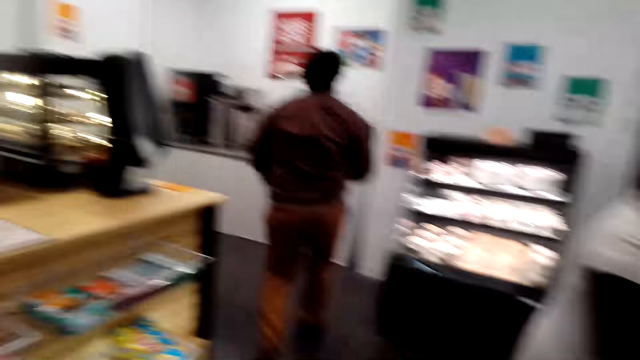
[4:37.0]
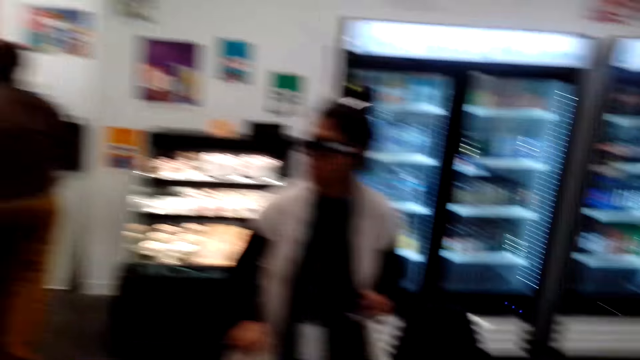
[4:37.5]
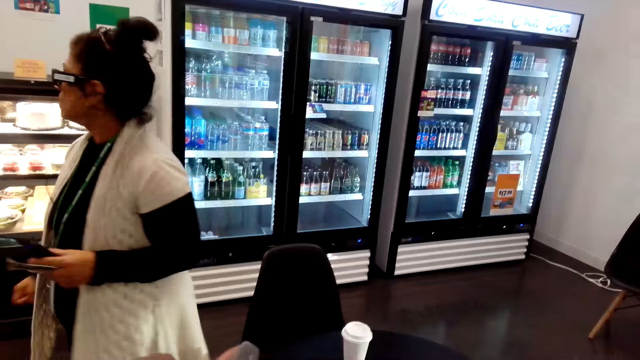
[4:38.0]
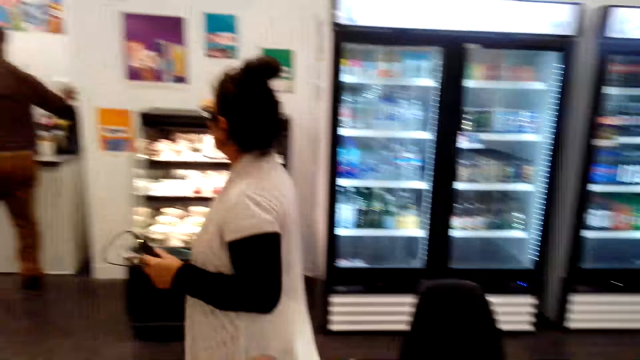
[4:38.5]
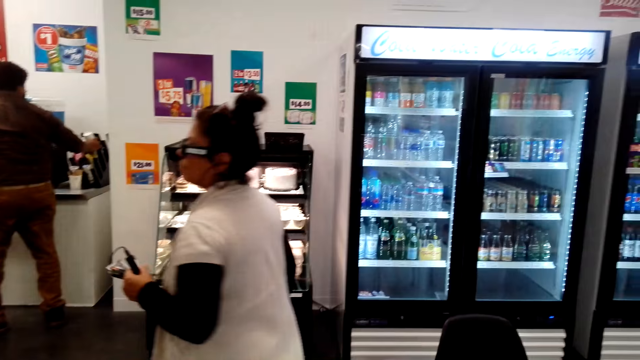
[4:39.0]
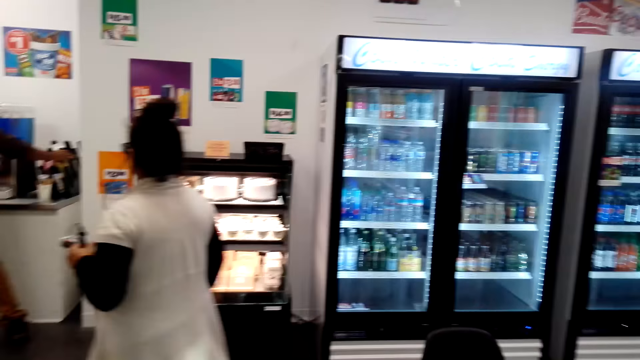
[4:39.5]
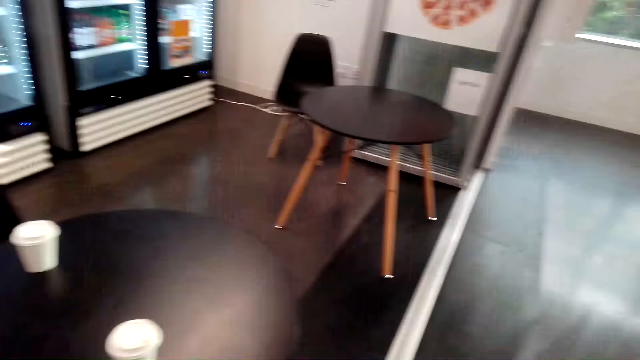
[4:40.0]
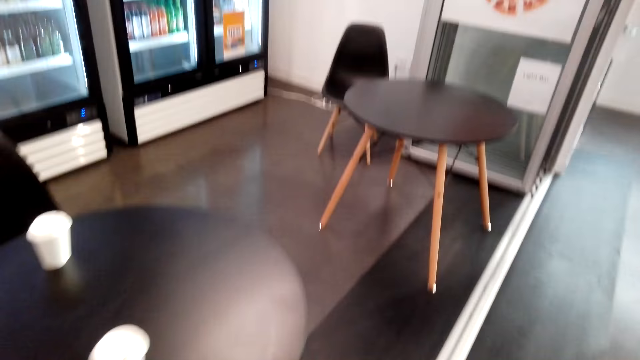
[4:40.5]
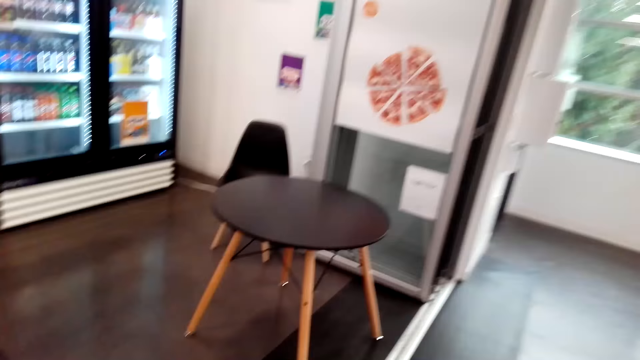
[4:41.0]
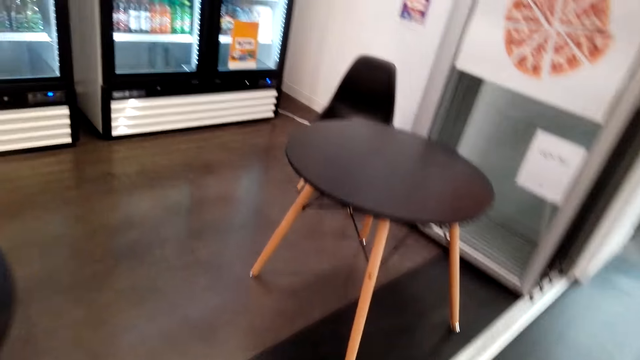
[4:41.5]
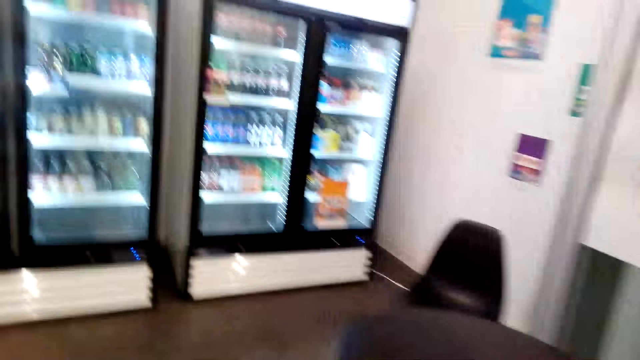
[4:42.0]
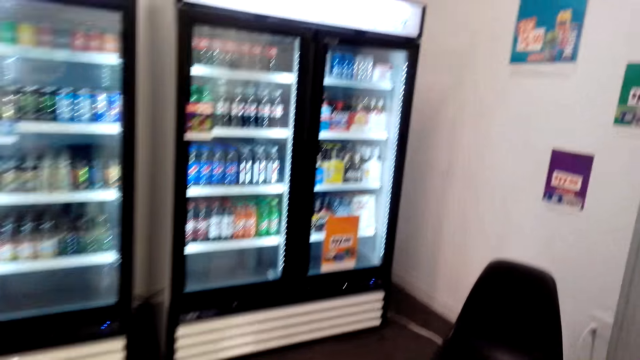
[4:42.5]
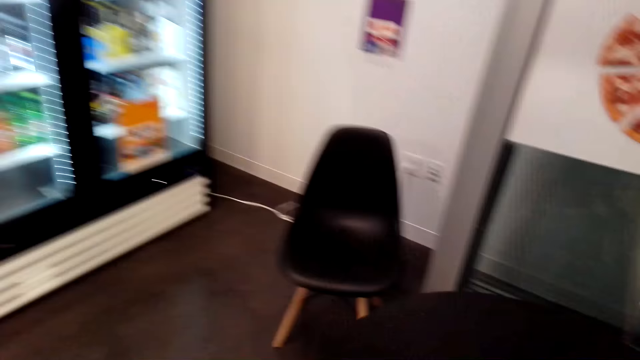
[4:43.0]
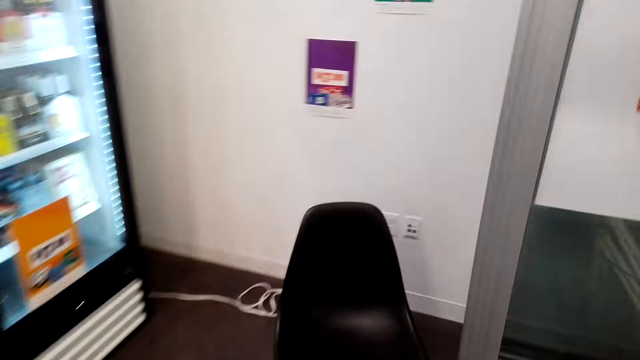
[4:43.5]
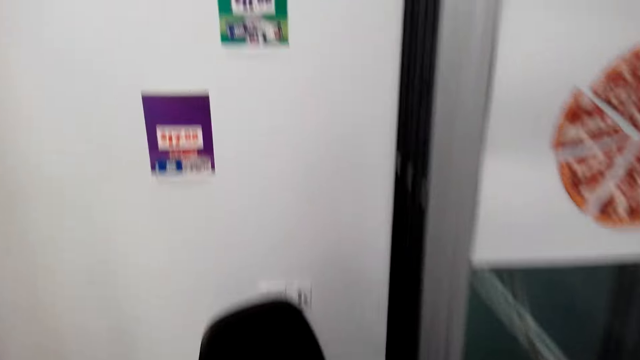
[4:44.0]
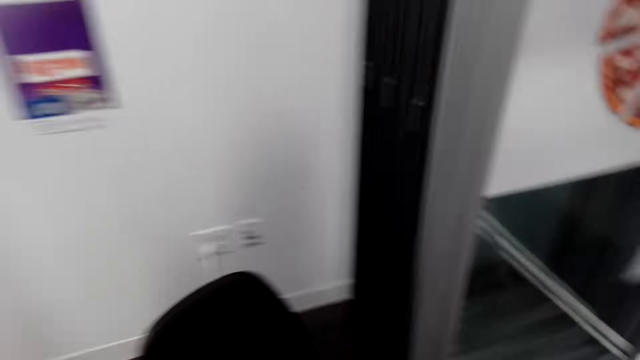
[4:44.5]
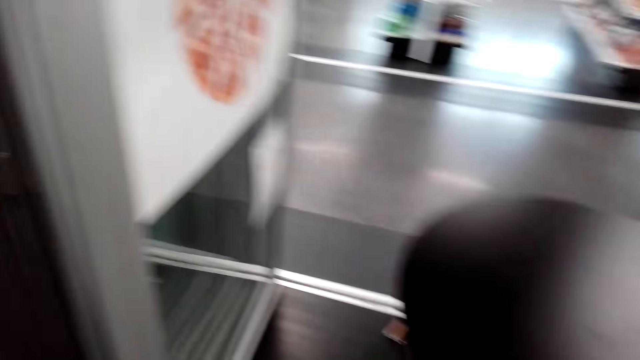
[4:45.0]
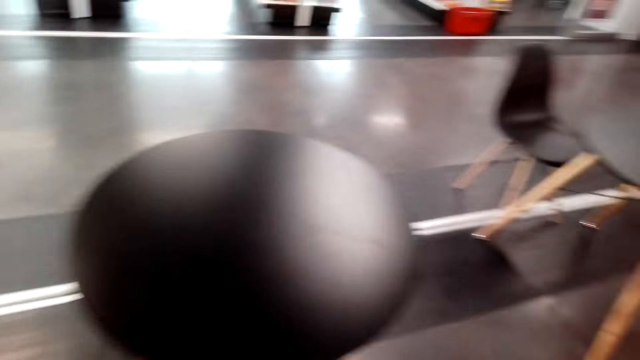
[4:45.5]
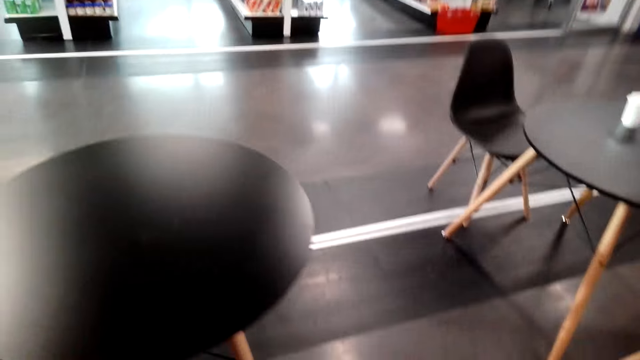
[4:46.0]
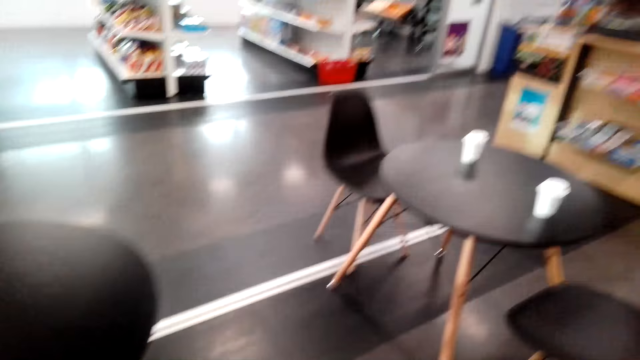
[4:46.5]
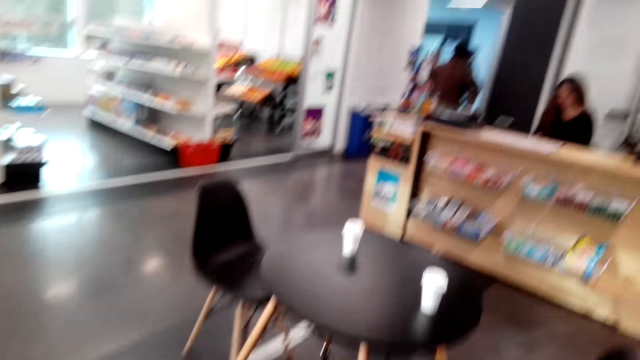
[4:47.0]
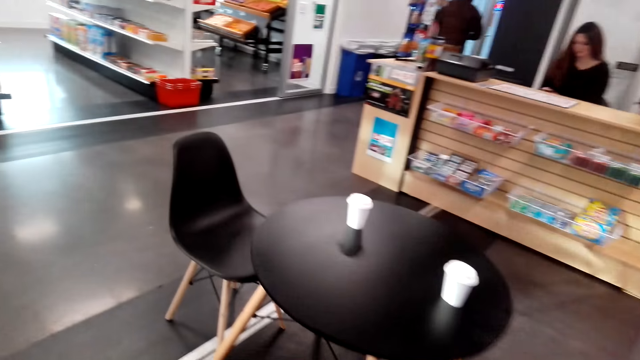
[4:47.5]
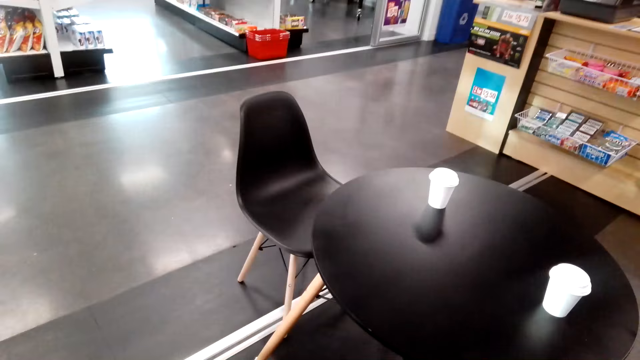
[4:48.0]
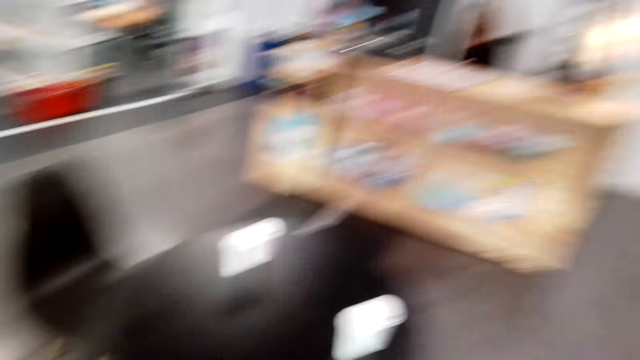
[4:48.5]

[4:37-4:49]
The camera wearer looks around. A person walks towards the counter. The camera wearer walks around the grocery store. They look around.

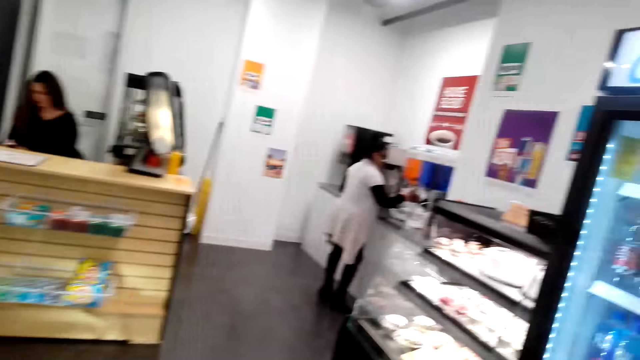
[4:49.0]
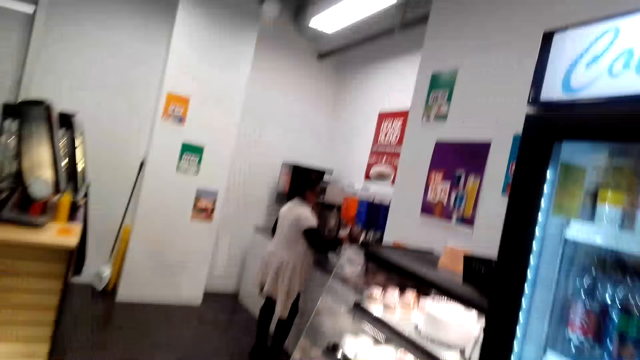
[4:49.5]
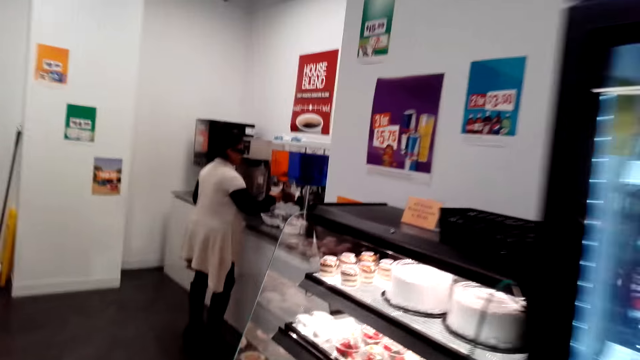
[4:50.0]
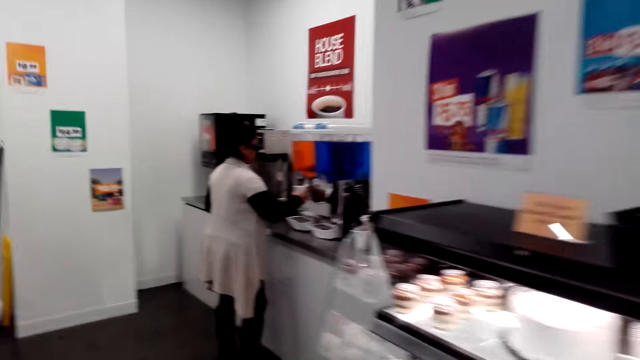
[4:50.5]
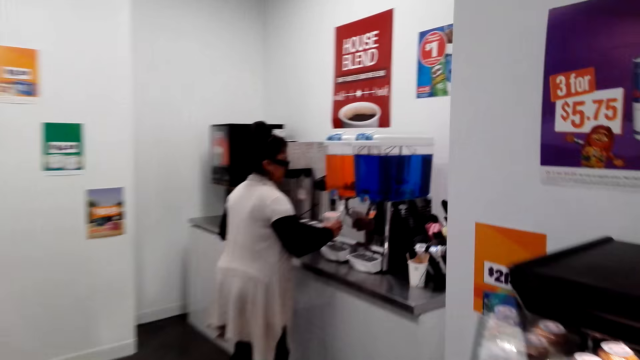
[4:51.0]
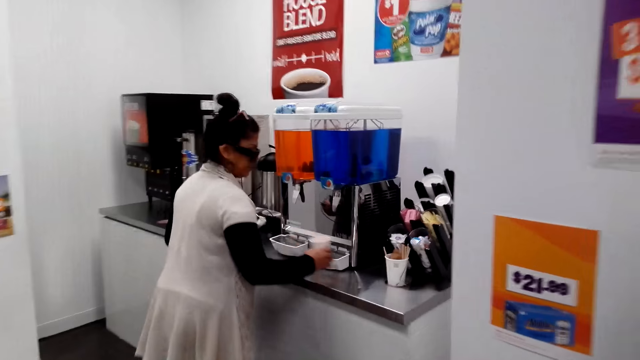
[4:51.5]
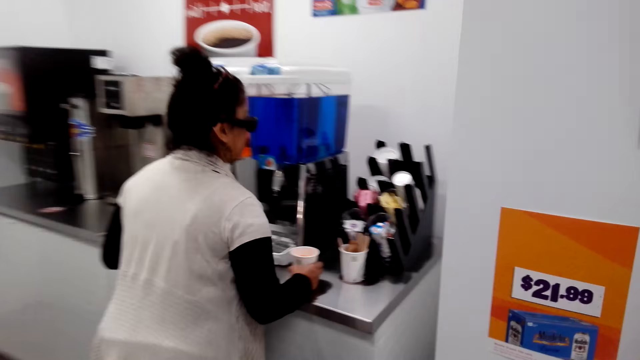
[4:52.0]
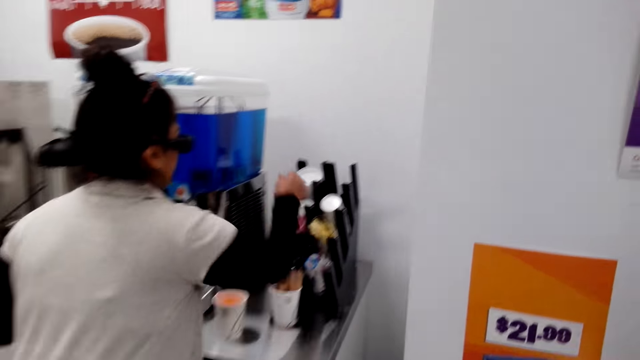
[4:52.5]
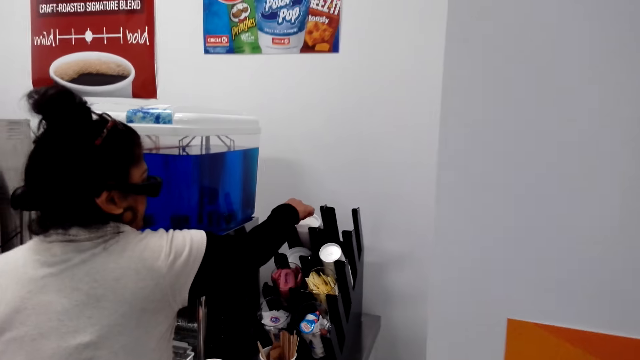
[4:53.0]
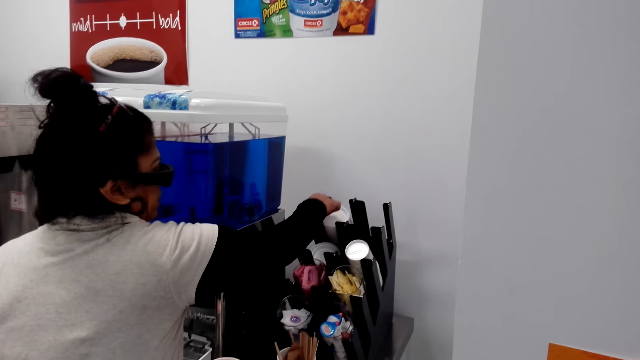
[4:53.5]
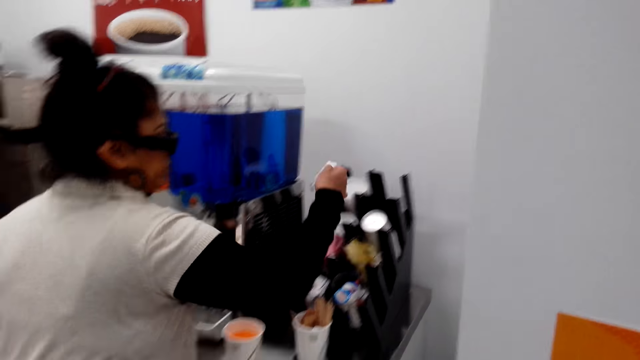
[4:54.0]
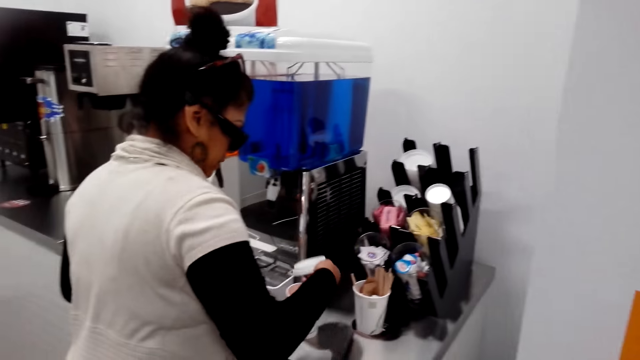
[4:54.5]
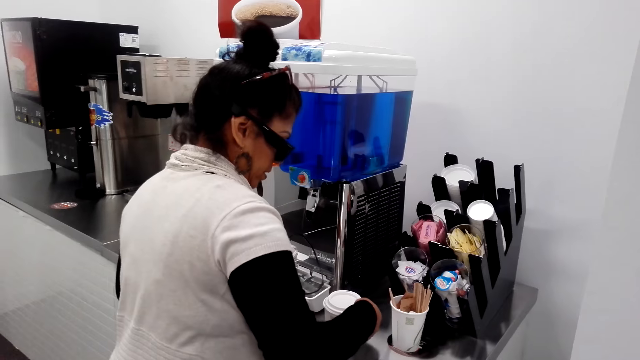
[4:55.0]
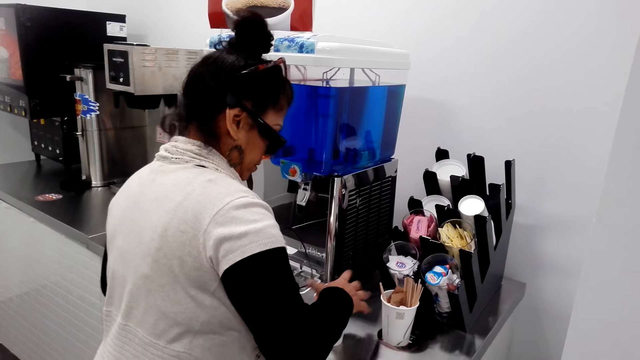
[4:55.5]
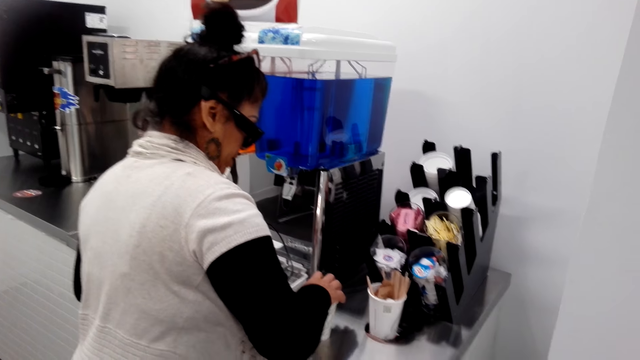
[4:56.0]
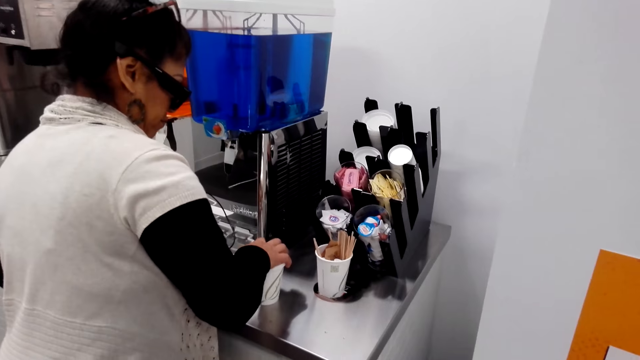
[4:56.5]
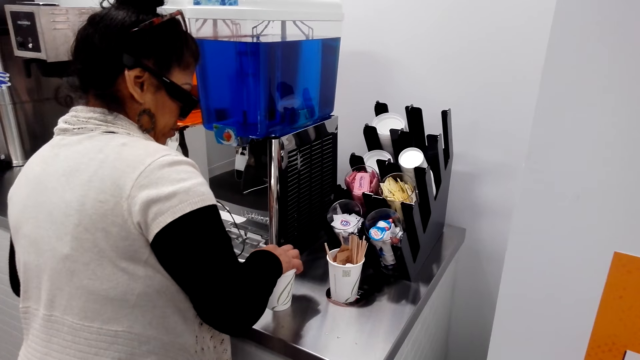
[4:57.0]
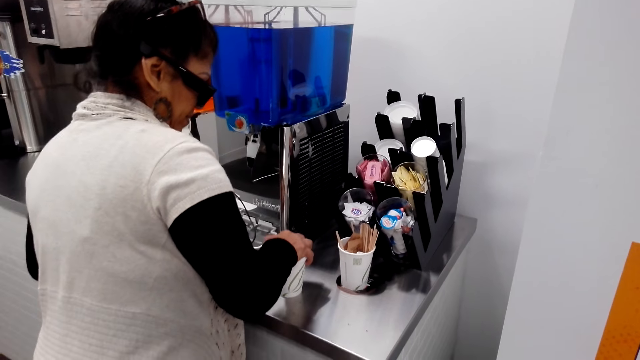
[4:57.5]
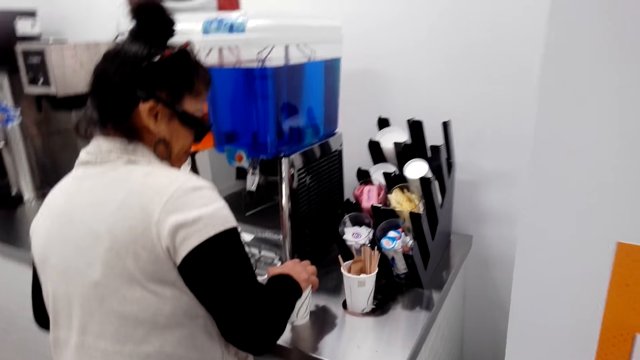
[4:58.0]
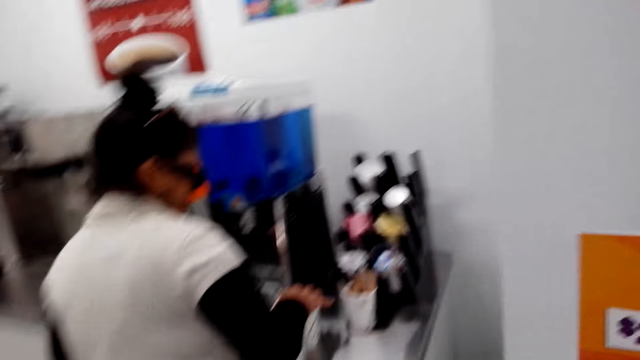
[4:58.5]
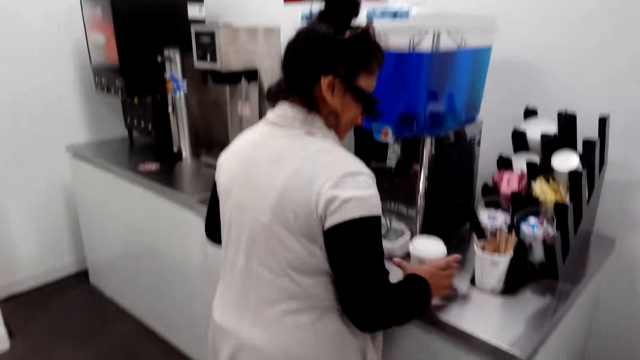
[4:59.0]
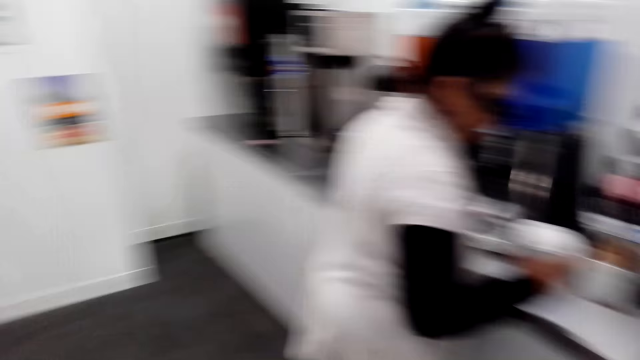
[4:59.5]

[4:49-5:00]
The camera wearer walks to the counter. A lady places a cup on the counter. The lady picks up a lid from the counter. The camera wearer places the lid on the cup. The lady tightens the lid on the cup. The camera wearer talks to the lady.
